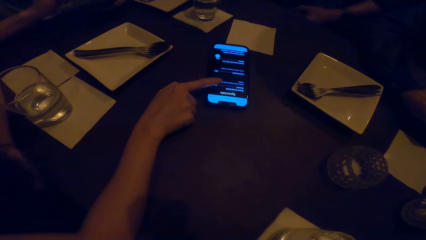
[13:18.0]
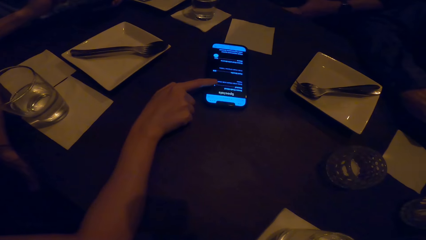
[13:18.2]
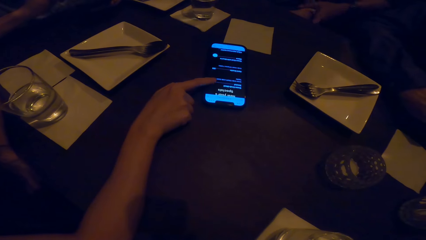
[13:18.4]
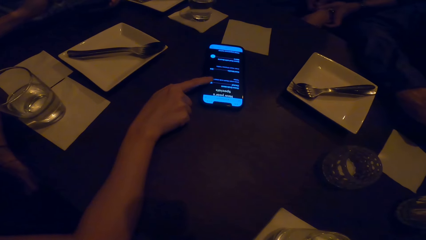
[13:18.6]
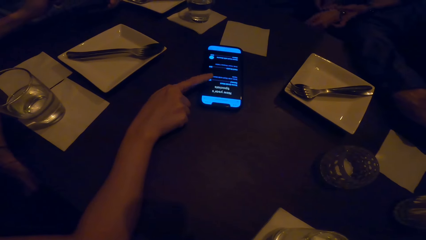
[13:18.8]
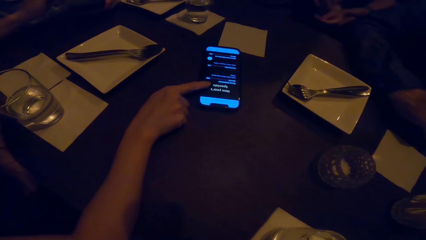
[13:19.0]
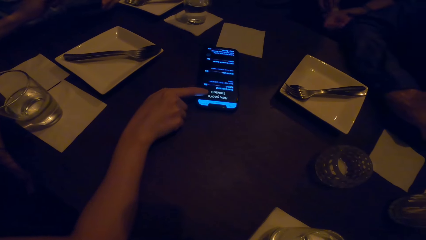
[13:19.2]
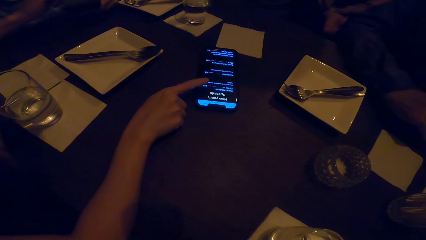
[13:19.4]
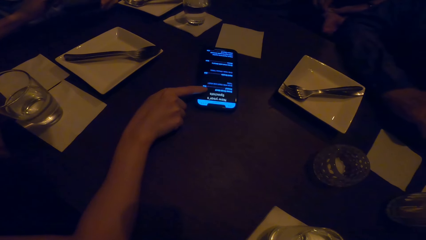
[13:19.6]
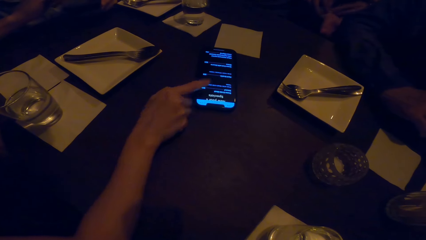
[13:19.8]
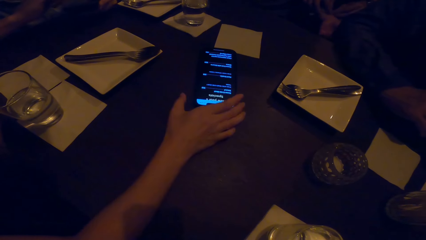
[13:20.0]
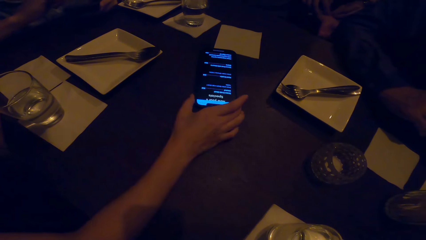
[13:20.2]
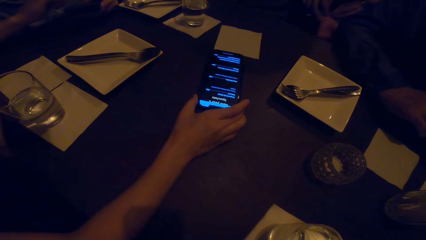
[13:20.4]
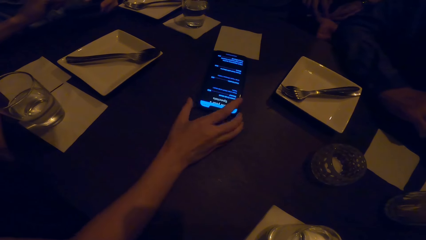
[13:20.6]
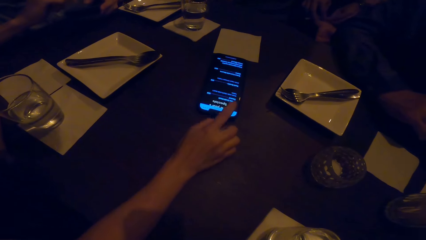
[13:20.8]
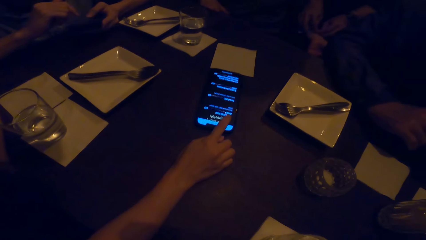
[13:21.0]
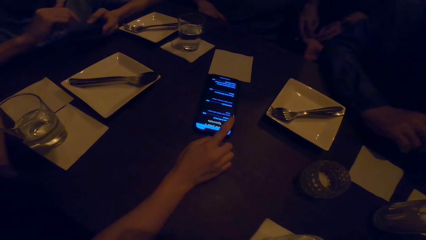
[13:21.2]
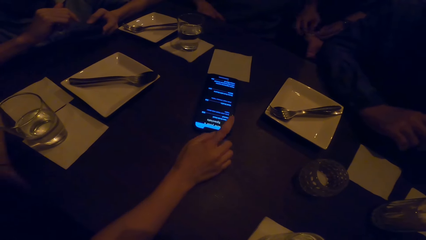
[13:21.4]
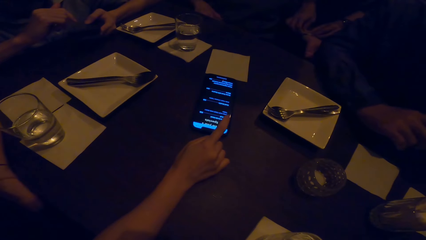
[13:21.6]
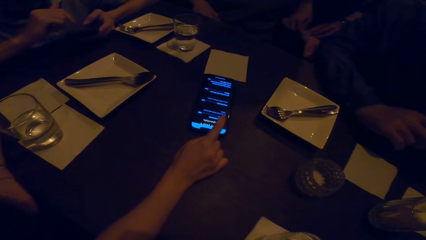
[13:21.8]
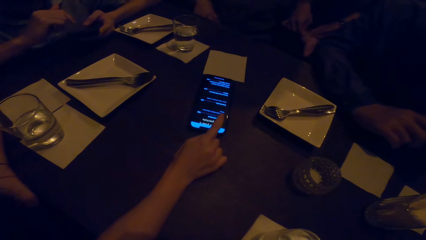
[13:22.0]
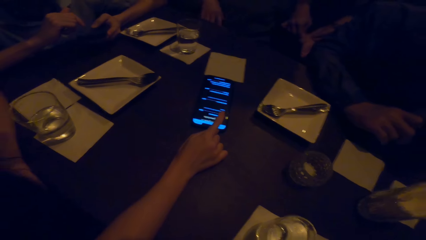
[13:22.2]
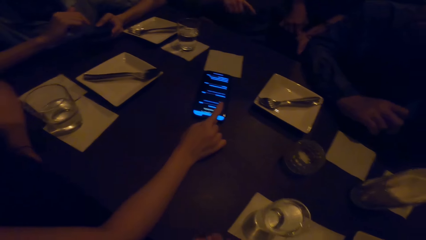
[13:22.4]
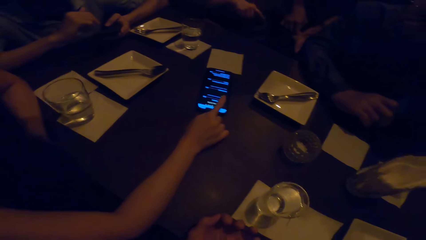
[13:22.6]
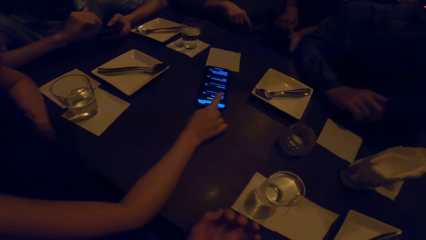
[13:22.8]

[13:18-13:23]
The person scrolls the phone with the right hand.

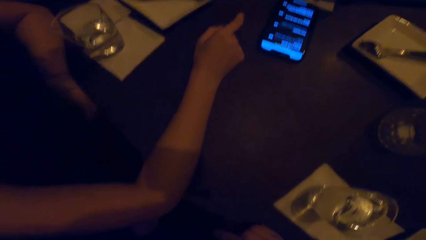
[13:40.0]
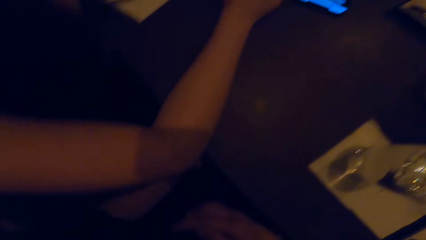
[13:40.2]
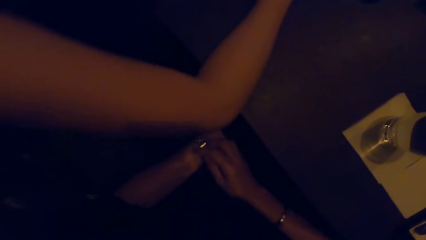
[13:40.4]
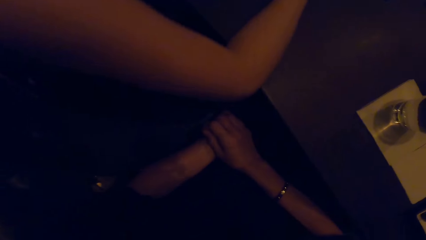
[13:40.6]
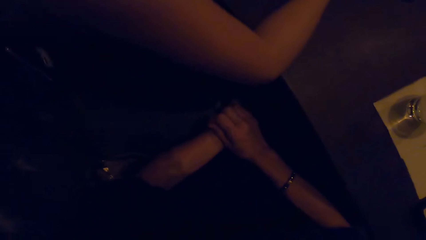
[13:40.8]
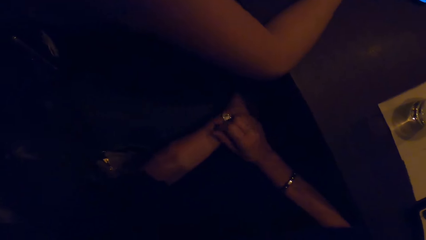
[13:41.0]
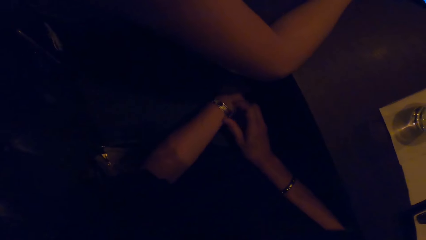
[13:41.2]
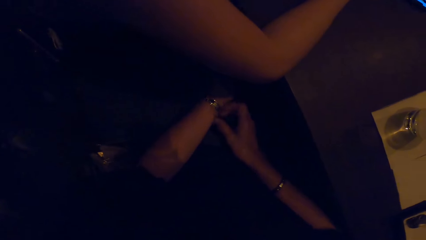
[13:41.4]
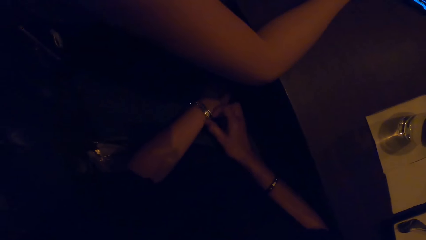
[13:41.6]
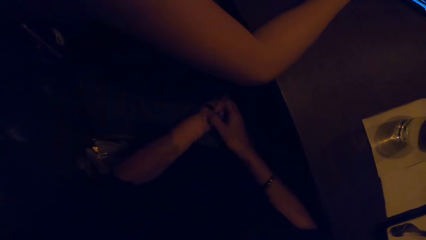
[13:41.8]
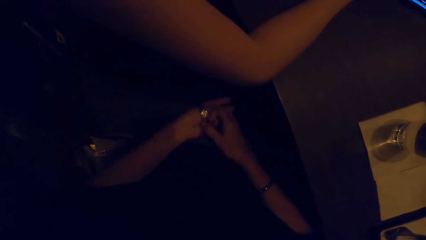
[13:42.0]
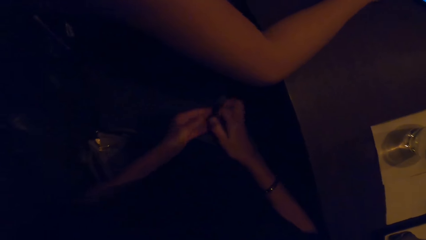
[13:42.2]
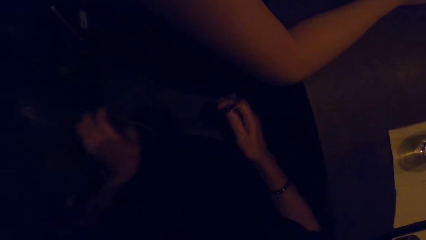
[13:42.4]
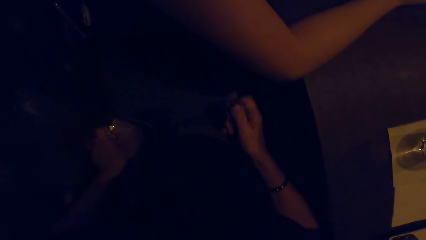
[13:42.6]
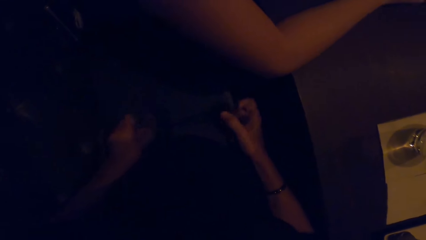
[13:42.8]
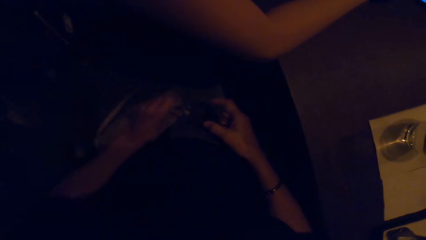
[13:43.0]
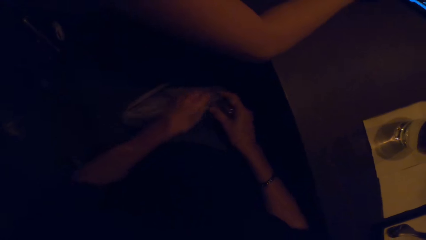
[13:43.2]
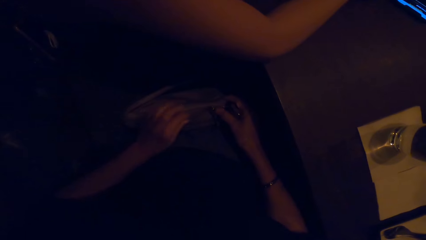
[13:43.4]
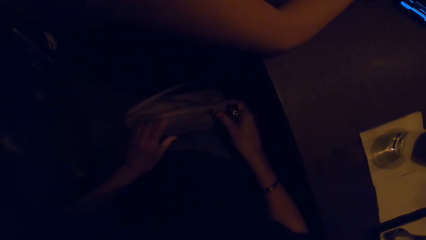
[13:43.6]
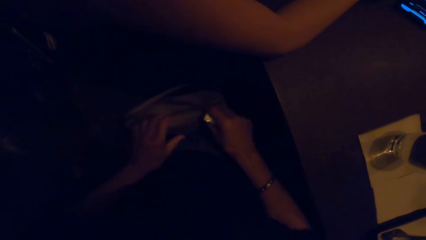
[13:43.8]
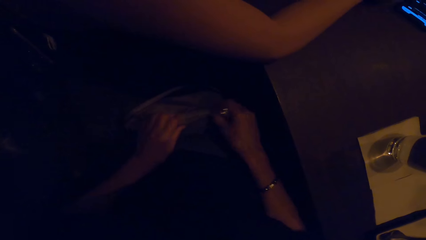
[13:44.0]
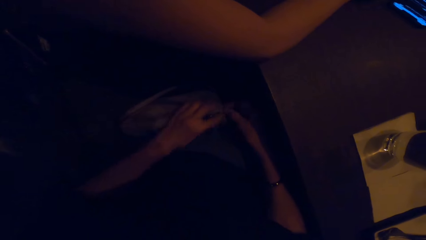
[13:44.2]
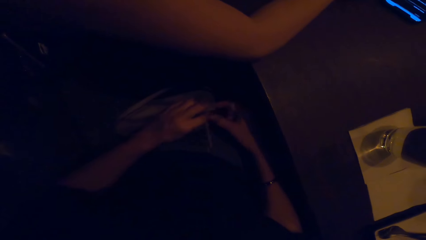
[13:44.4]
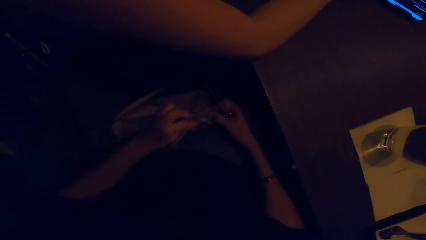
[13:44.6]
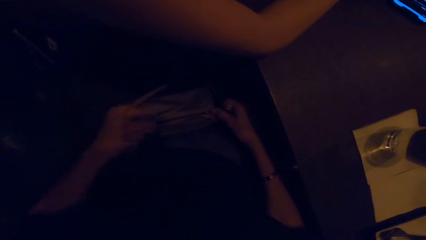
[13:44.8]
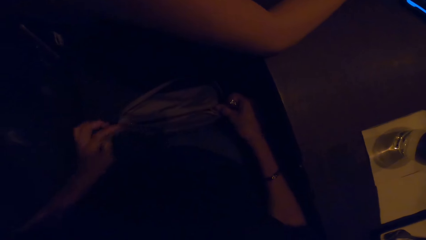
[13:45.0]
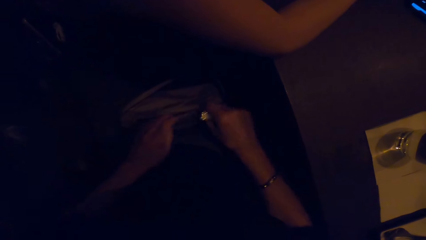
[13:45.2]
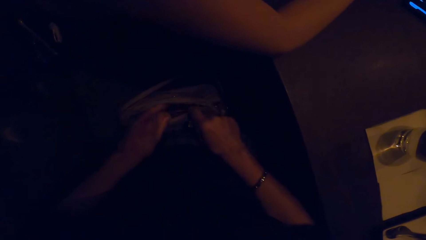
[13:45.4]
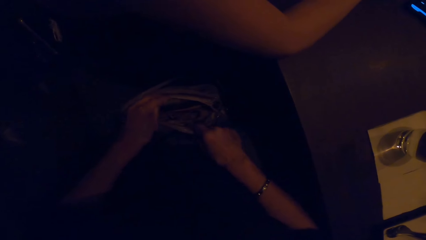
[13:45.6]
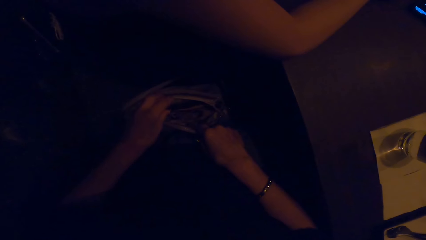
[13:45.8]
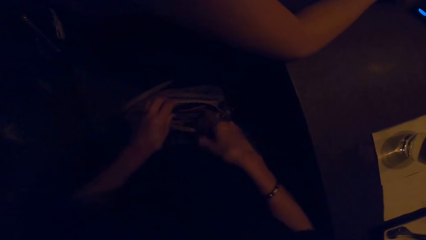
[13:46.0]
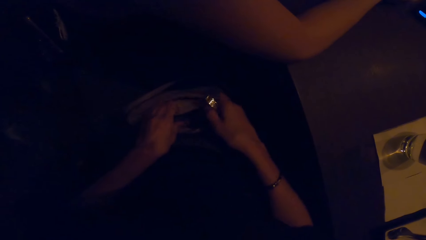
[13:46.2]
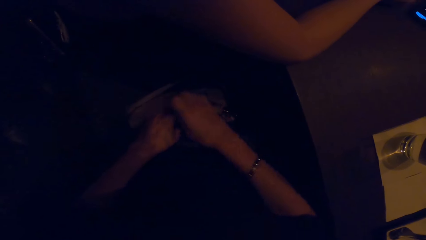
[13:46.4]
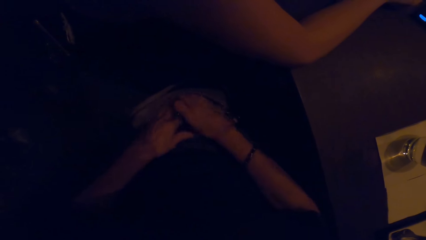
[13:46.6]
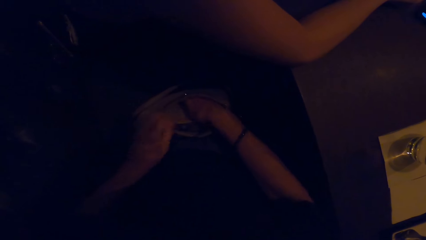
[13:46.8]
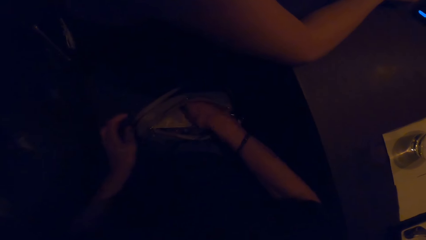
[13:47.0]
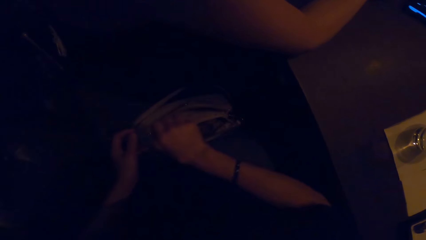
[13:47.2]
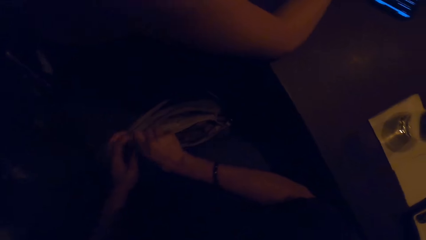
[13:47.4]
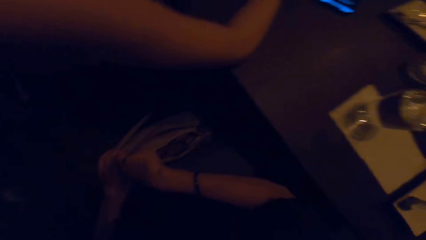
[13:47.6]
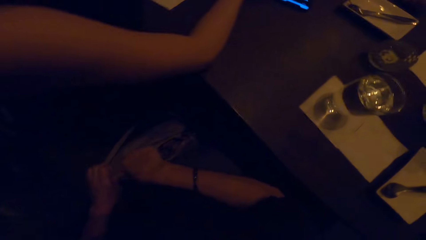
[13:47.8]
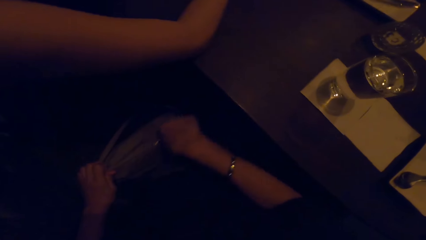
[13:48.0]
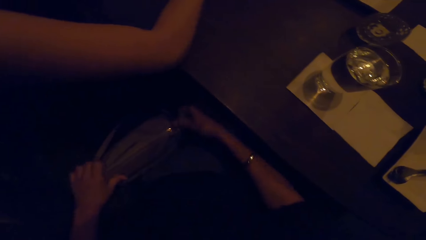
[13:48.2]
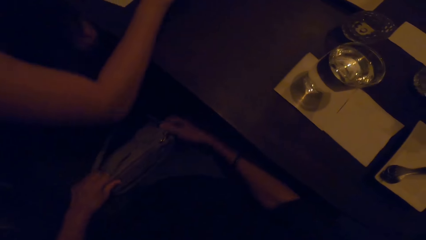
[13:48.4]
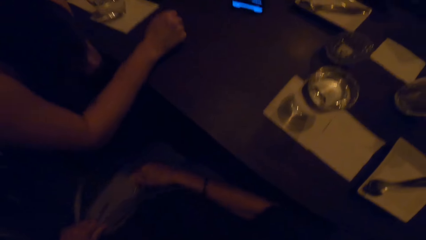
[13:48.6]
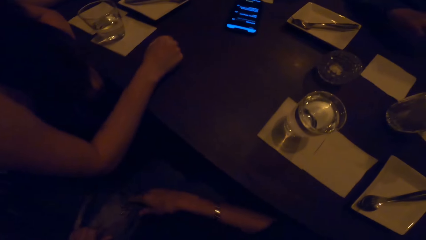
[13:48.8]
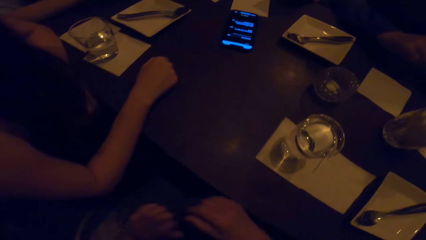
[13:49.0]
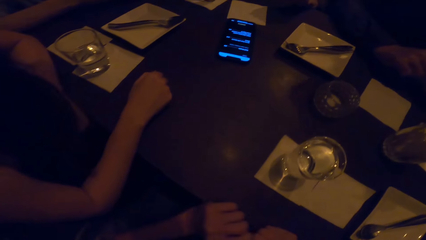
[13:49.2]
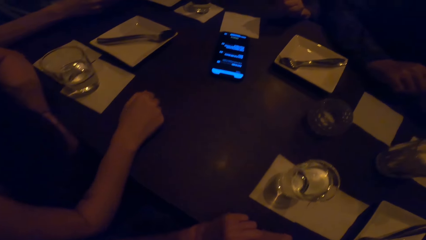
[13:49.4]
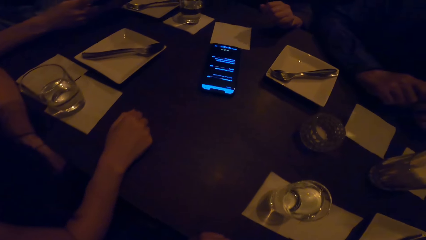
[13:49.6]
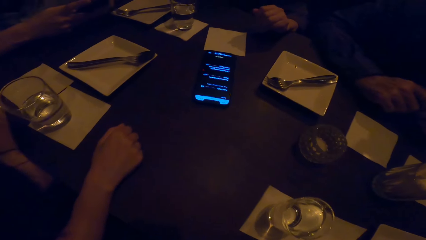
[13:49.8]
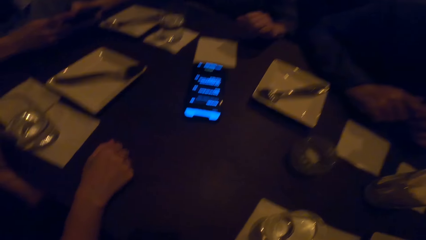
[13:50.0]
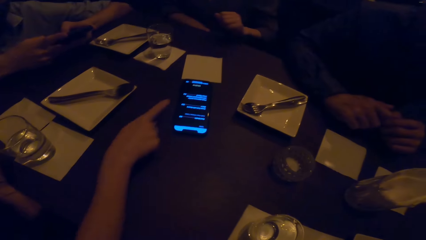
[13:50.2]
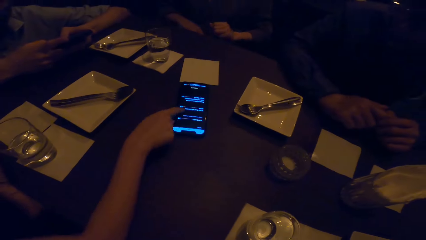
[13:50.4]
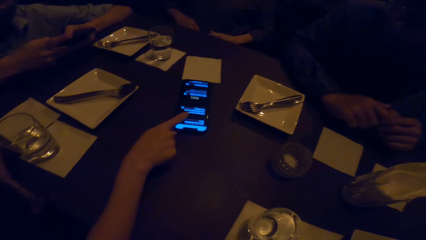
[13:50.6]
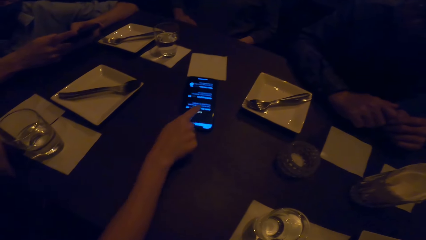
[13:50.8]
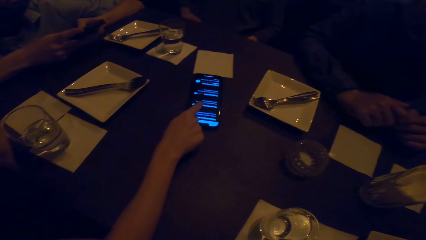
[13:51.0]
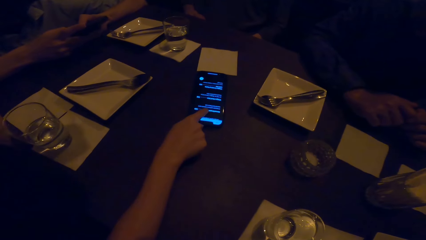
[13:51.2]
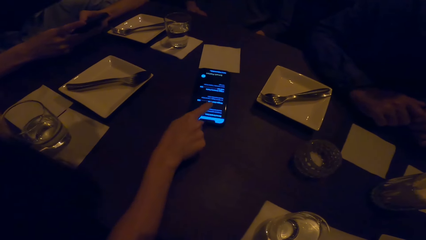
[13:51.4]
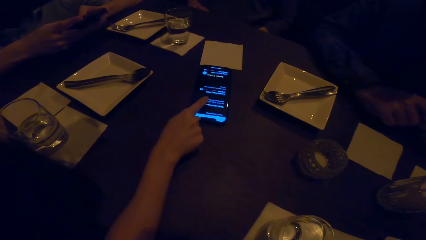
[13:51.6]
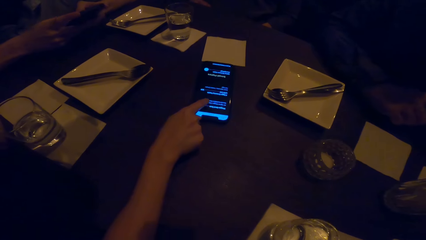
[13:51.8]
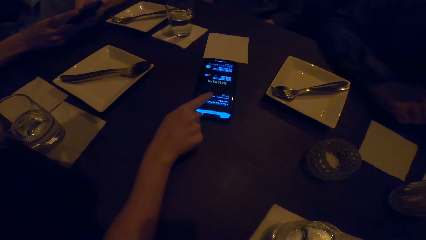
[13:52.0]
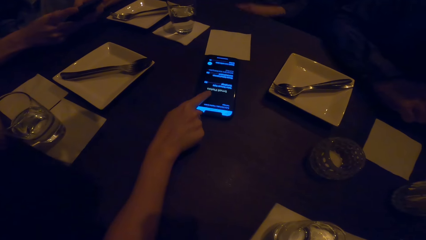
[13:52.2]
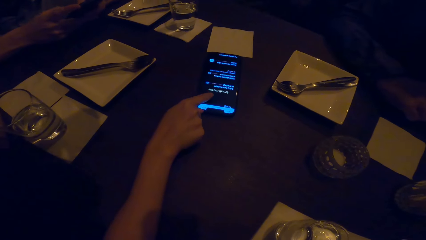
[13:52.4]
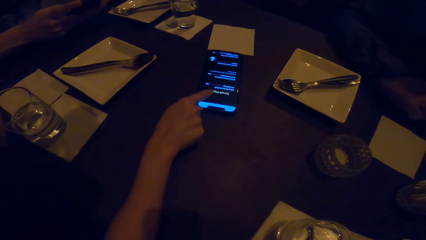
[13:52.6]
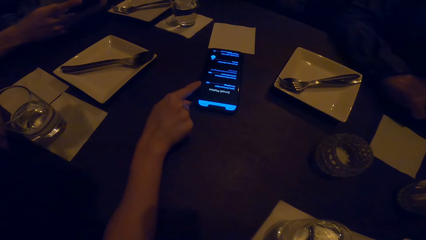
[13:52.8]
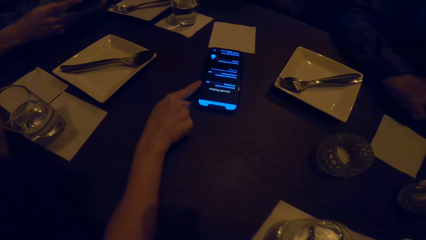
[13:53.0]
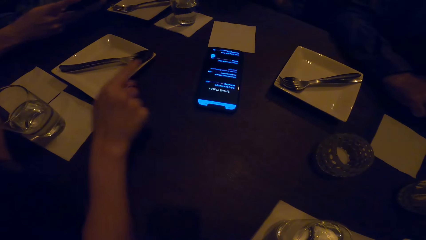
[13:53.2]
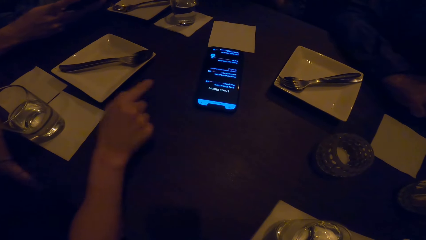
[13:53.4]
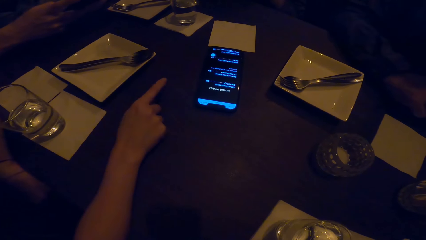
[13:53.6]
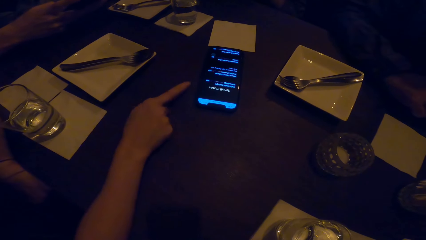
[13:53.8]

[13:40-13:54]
The camera wearer removes the watch from the hand. They open the watch with the right hand. They put the watch in a bag or purse. They put the hand accessory in the purse. They zip the bag. They put the bag aside. They look at the phone. They look around. A woman scrolls through the phone.
